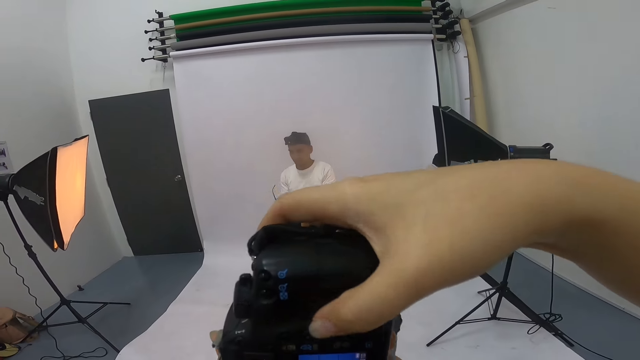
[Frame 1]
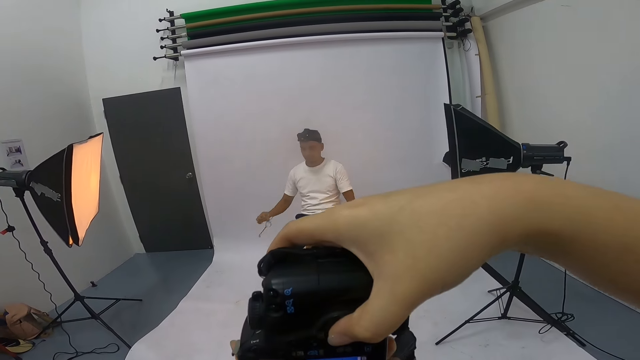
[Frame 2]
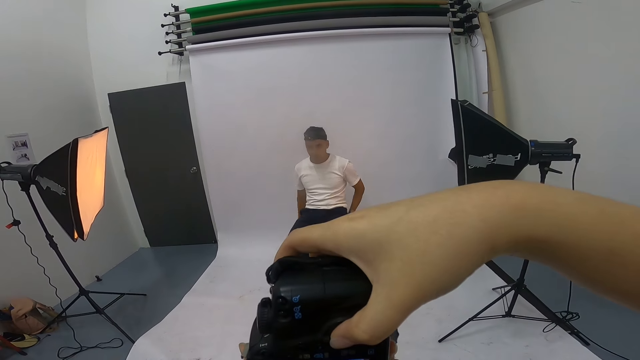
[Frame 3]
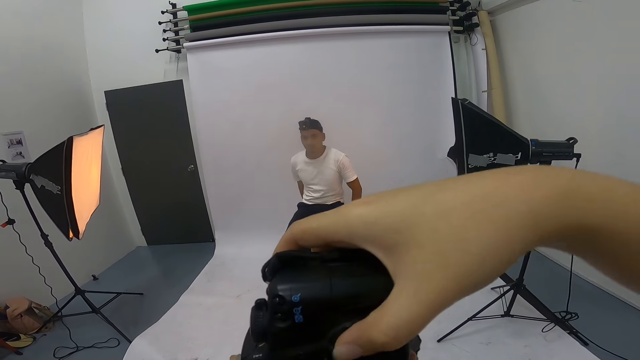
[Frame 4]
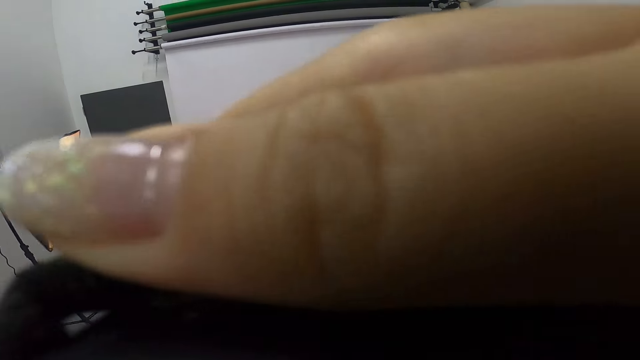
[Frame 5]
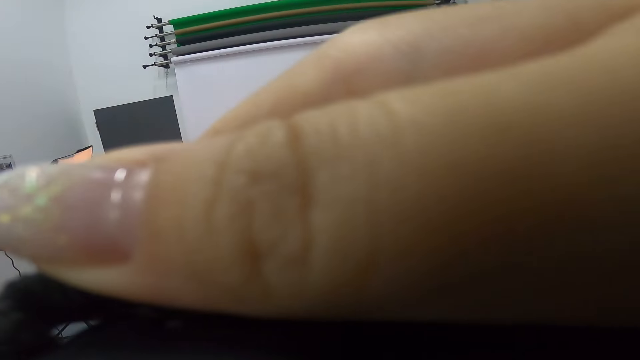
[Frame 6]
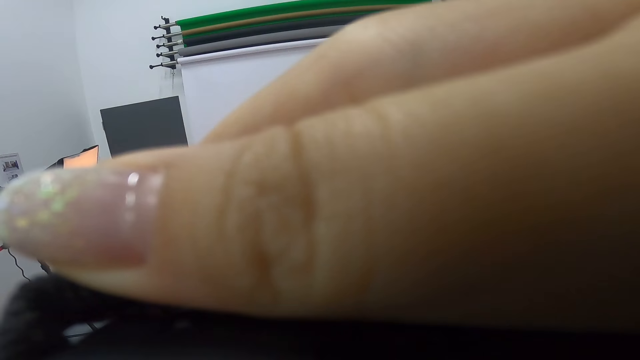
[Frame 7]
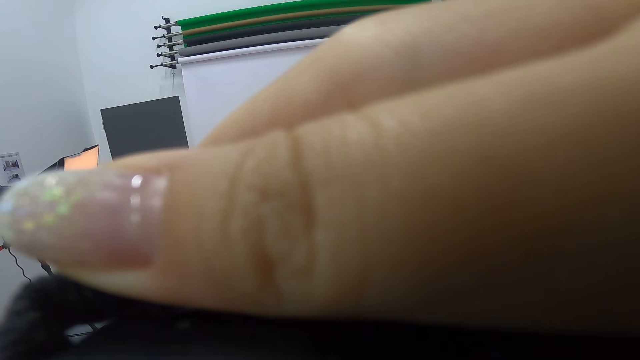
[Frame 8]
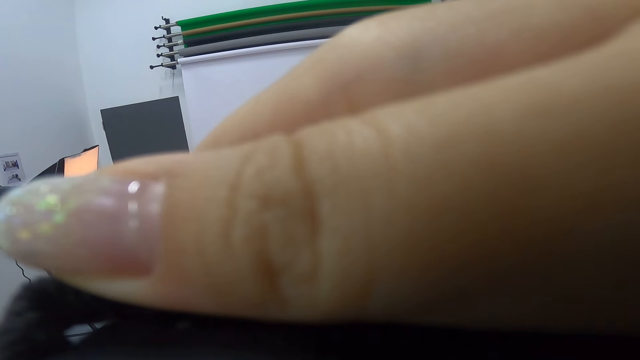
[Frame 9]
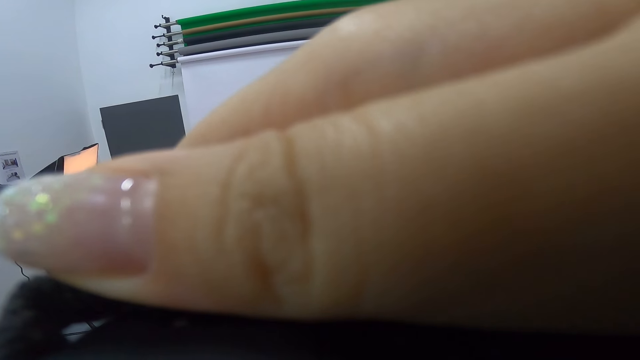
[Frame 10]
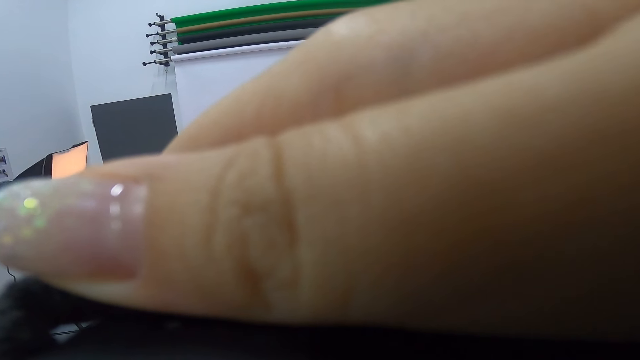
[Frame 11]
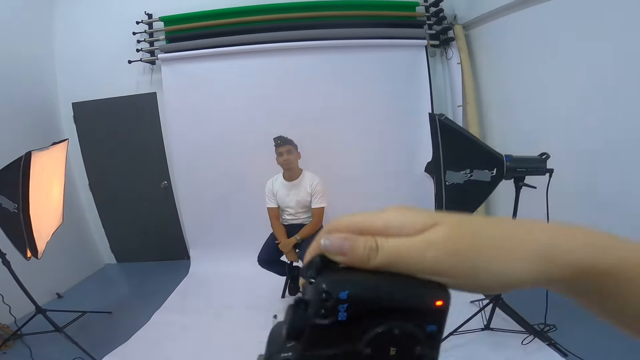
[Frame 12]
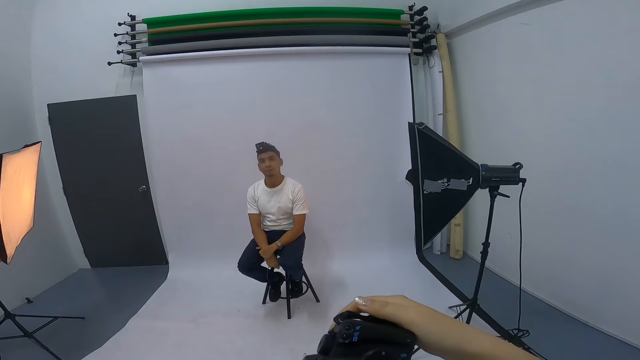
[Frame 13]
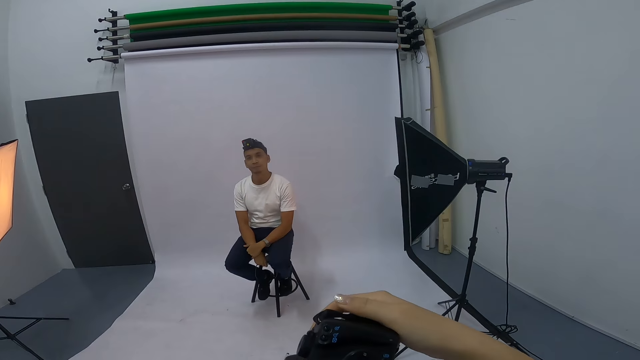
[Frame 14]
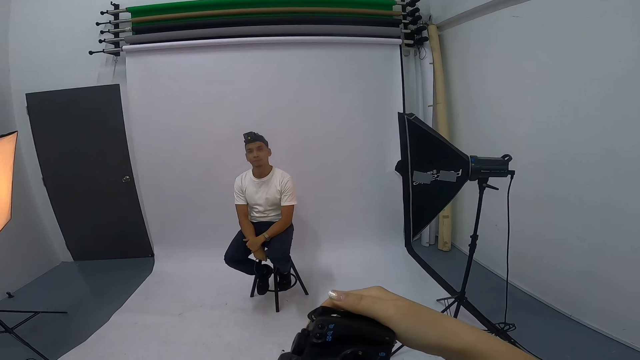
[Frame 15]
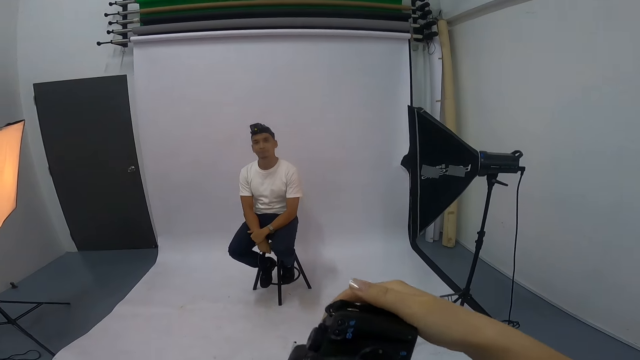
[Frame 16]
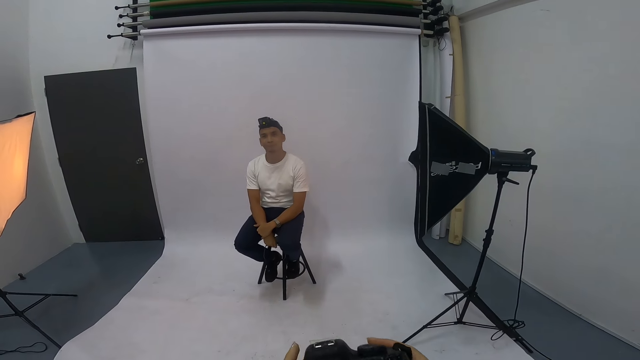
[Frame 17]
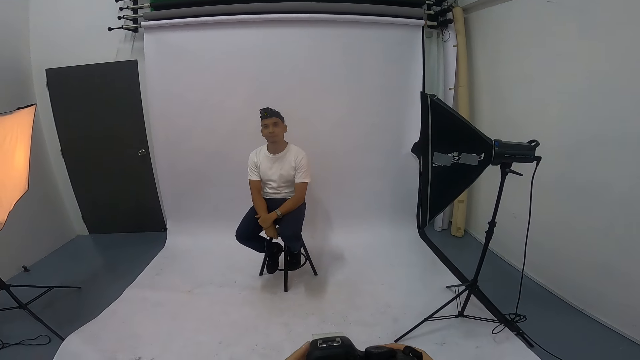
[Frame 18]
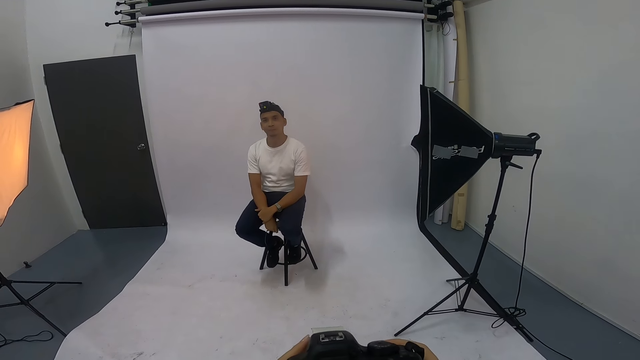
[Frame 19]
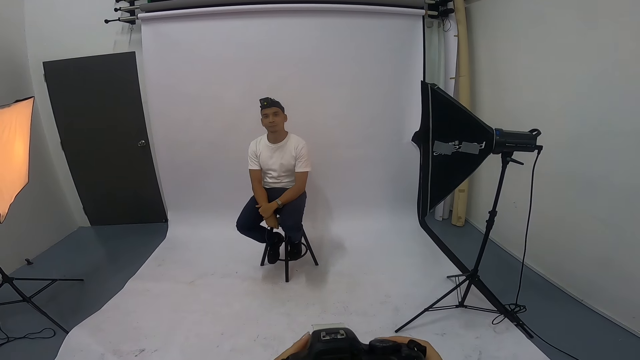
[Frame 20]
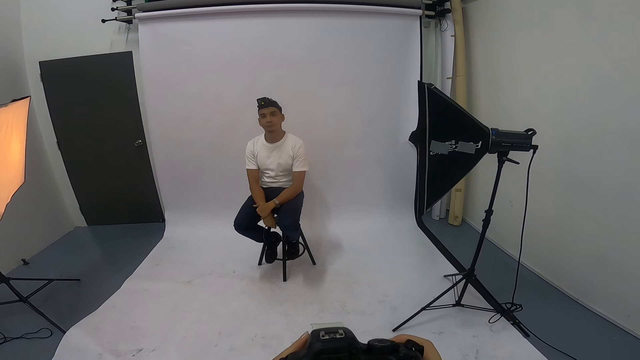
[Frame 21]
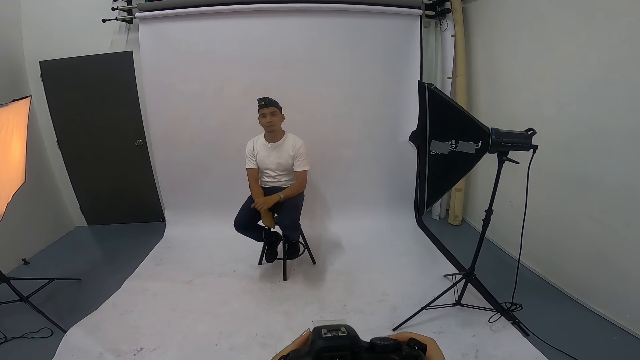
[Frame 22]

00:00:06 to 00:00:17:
The camera wearer takes a photo of a man. They lower the camera. They take a photo of the man. They turn the camera.

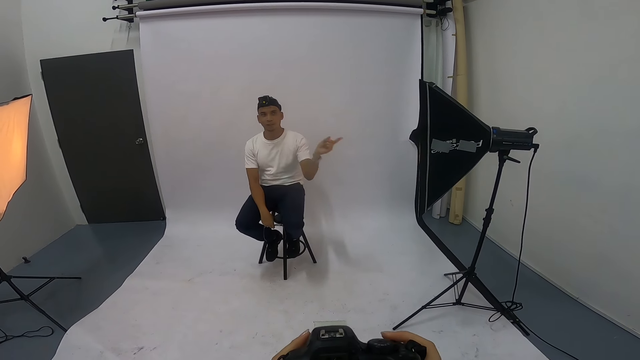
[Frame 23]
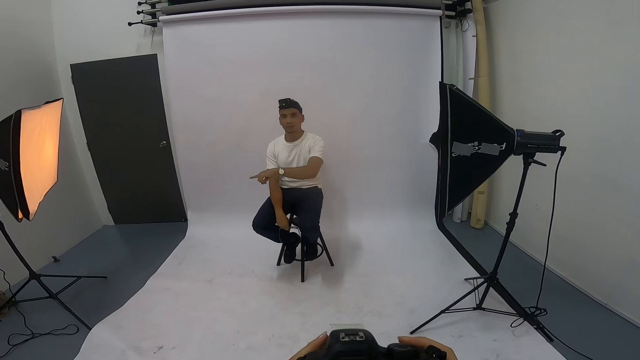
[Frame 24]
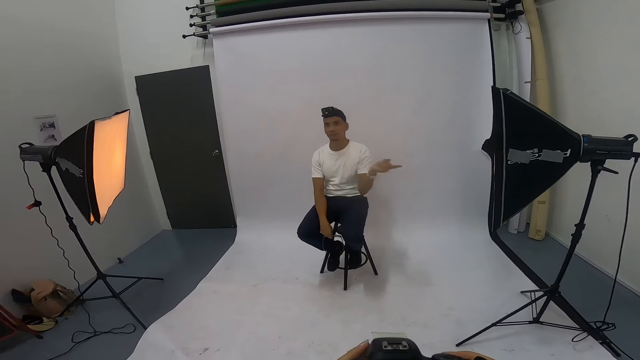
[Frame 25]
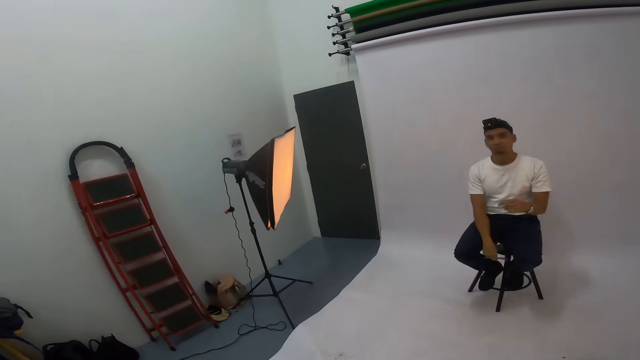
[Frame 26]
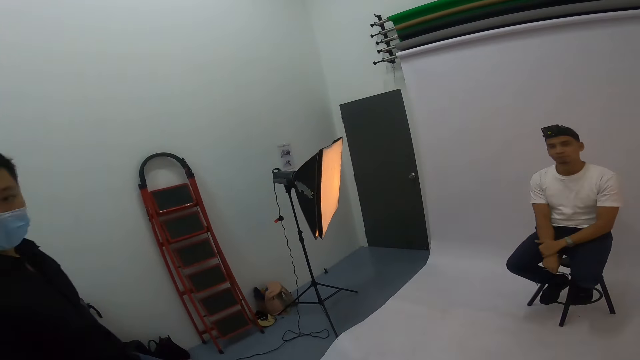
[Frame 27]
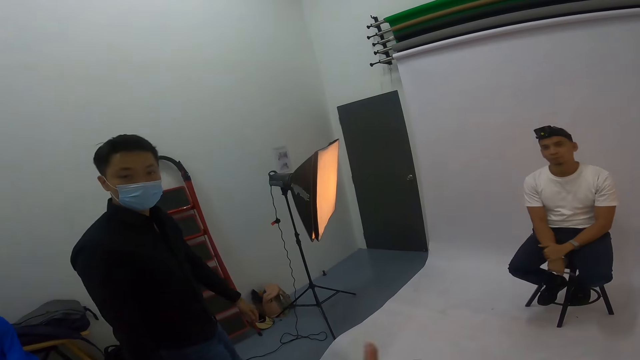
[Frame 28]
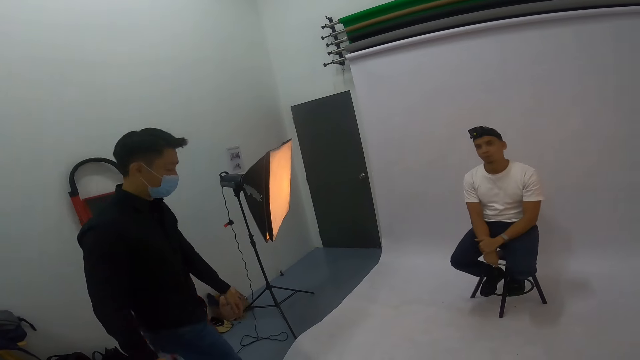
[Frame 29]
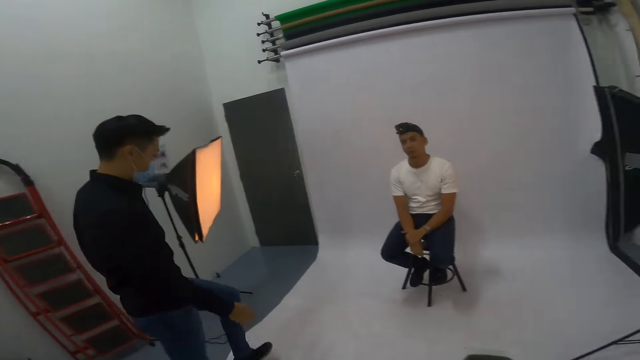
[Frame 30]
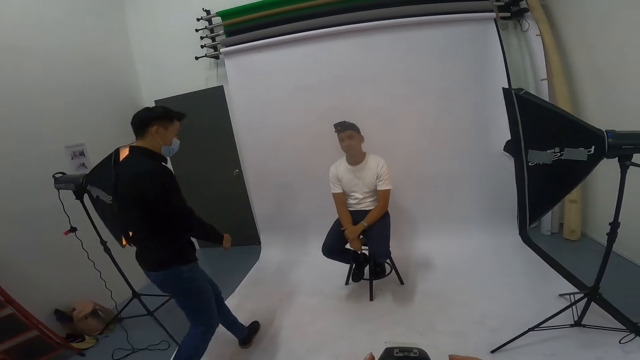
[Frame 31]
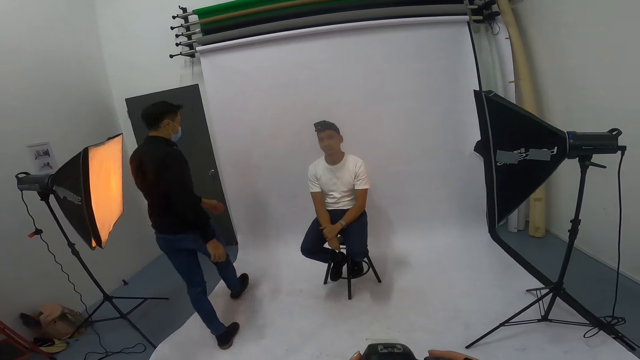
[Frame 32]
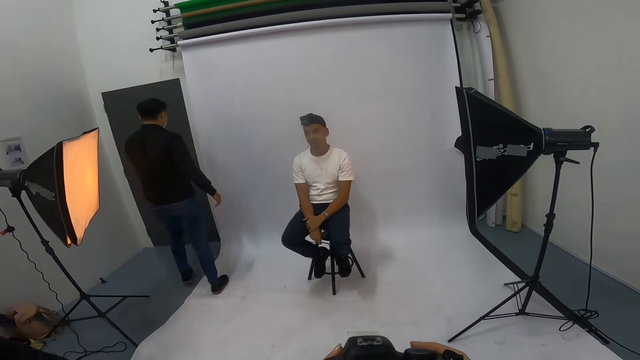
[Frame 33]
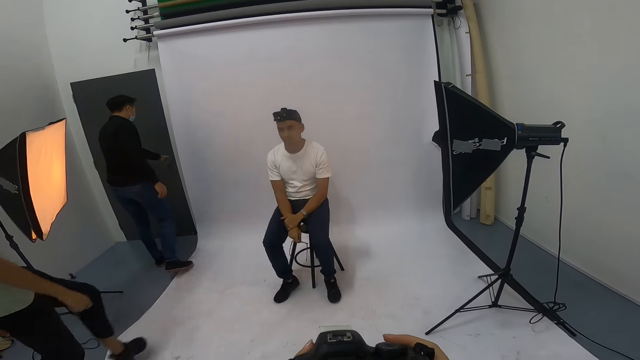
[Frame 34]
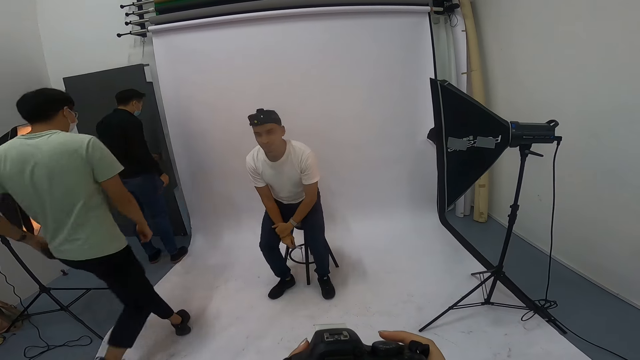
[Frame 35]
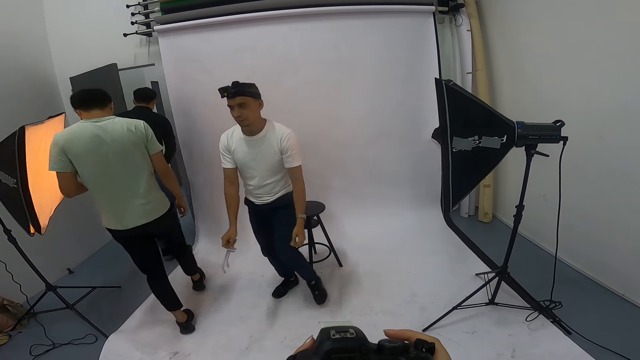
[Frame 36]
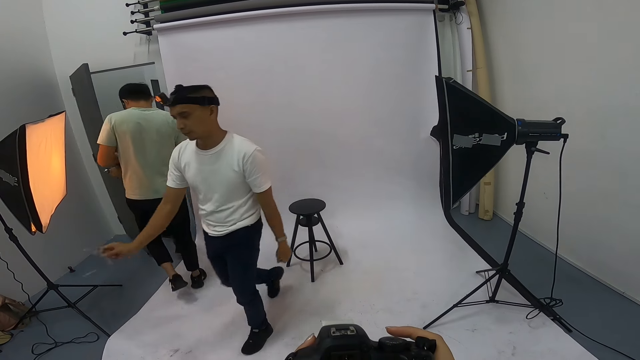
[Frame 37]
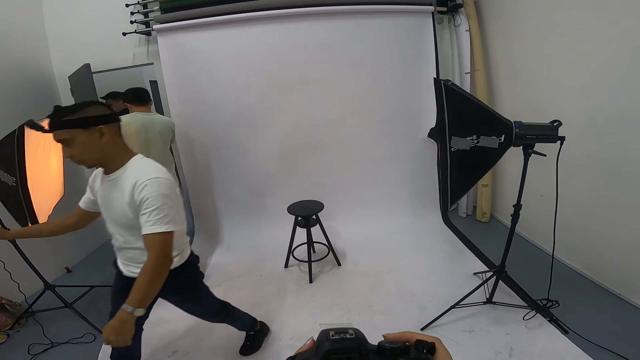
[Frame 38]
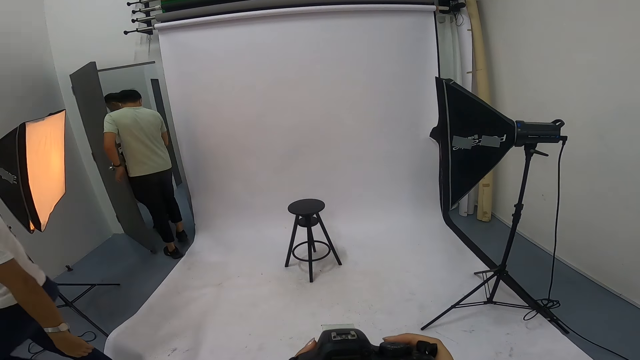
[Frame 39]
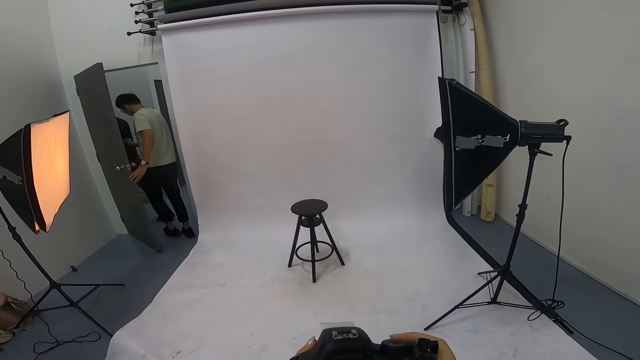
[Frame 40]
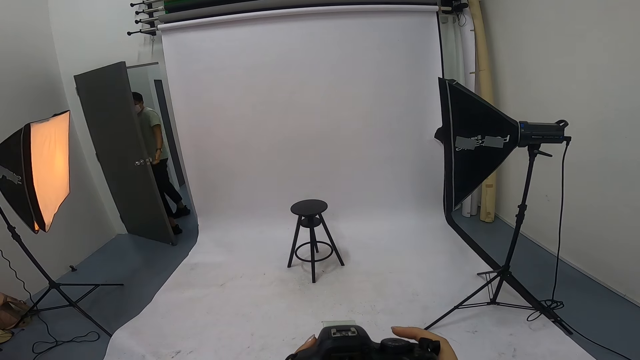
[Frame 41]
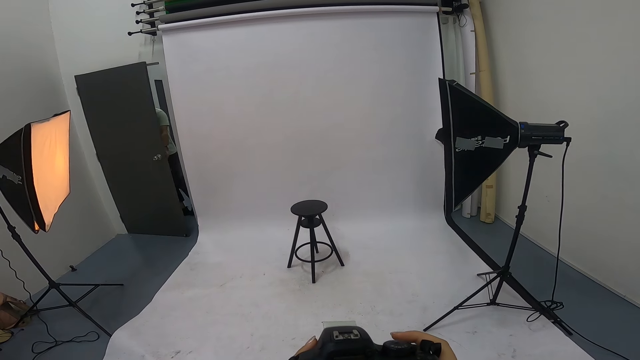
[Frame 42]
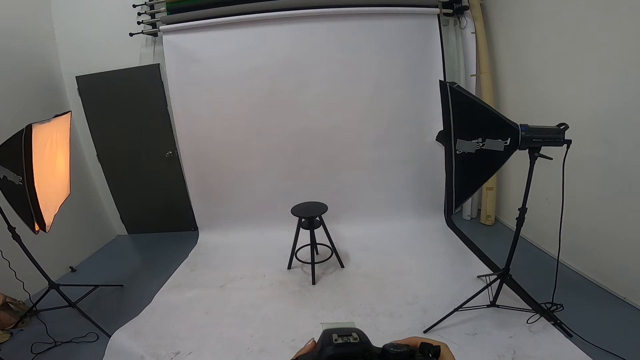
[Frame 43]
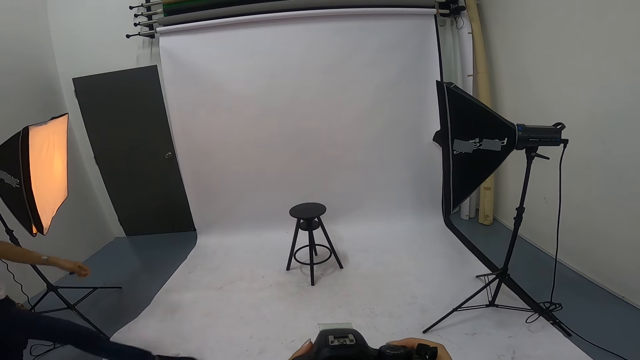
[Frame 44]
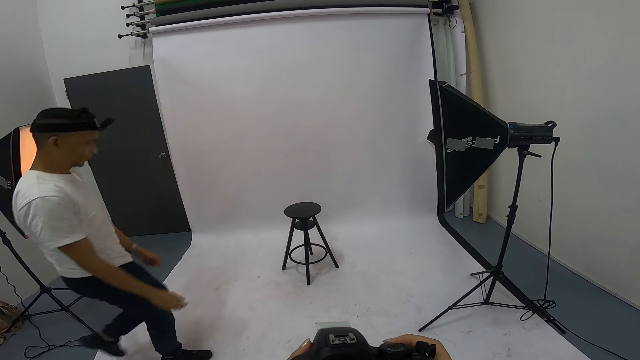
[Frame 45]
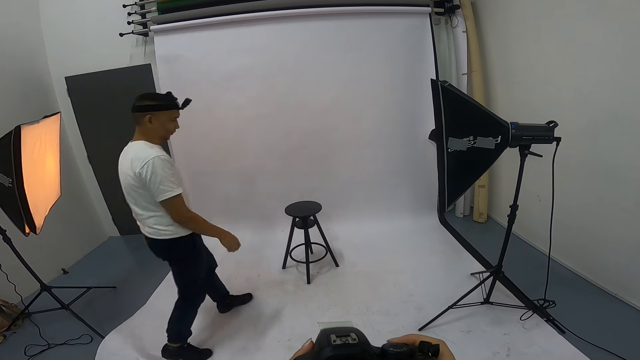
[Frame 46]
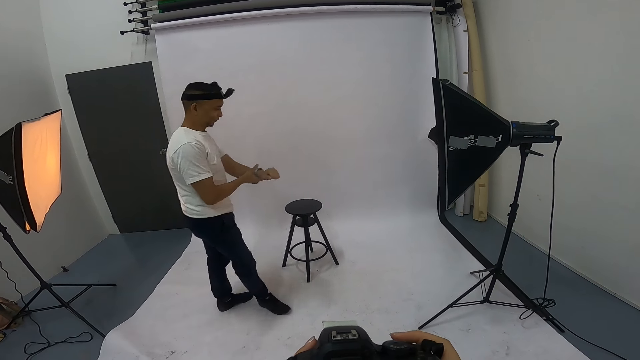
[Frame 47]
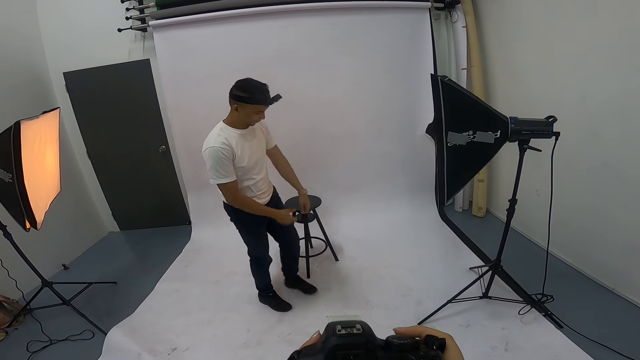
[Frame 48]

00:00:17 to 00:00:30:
A man gestures at the camera wearer. Another man looks at the camera wearer. He walks towards the door. A third man walks behind the second man. The second man opens the door. The first man stands. The first man walks forward. The third man walks through the door and closes the door. The first man walks towards the stool and adjusts his wrist watch.
